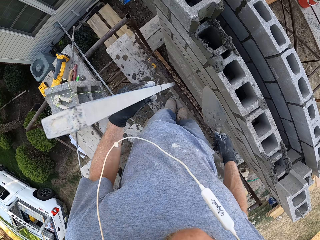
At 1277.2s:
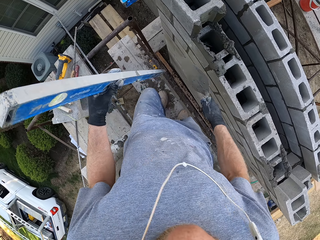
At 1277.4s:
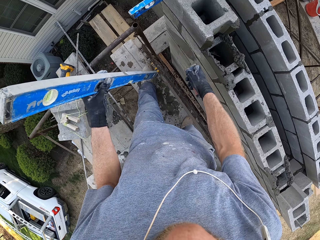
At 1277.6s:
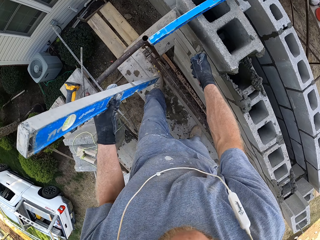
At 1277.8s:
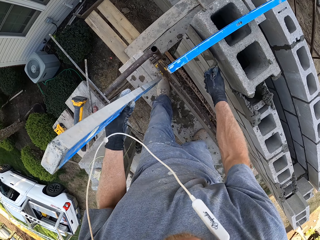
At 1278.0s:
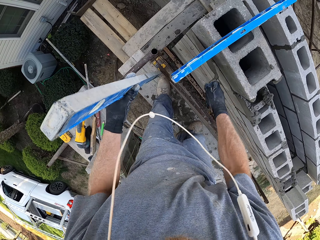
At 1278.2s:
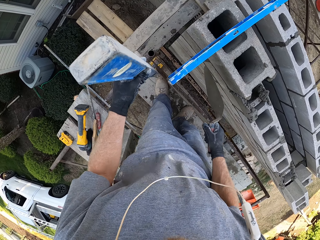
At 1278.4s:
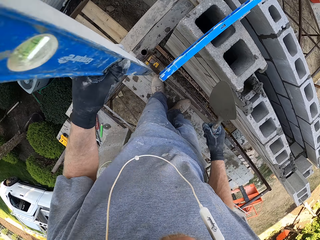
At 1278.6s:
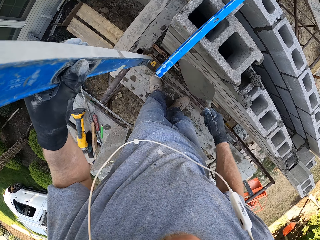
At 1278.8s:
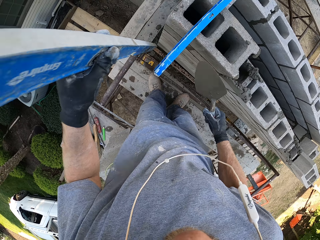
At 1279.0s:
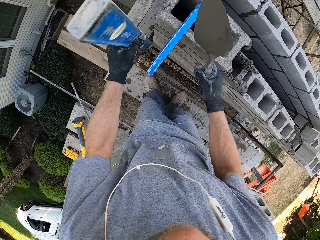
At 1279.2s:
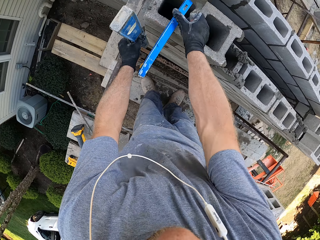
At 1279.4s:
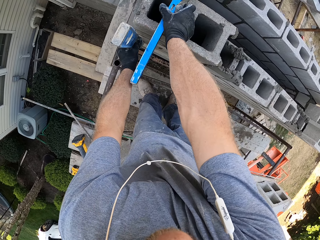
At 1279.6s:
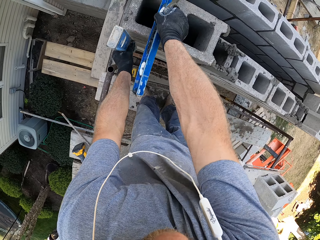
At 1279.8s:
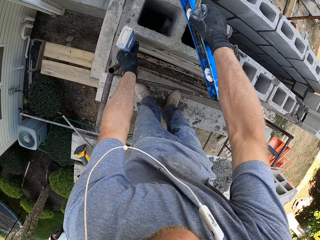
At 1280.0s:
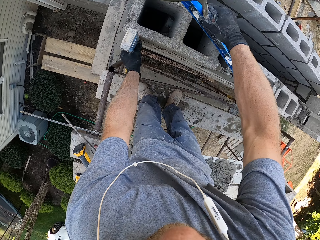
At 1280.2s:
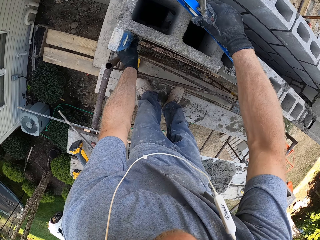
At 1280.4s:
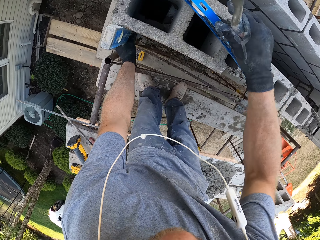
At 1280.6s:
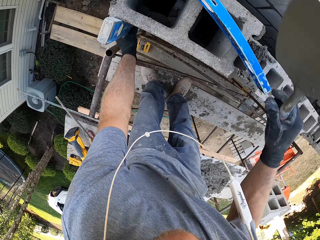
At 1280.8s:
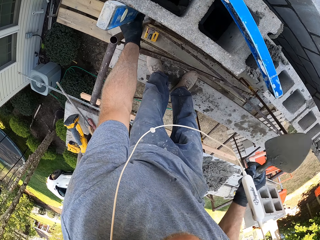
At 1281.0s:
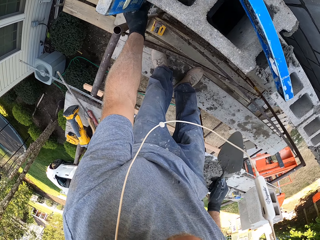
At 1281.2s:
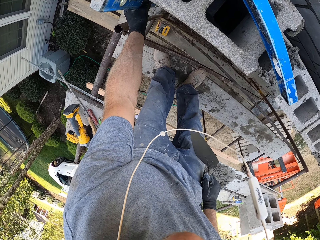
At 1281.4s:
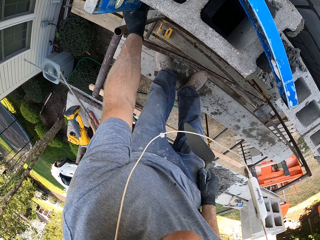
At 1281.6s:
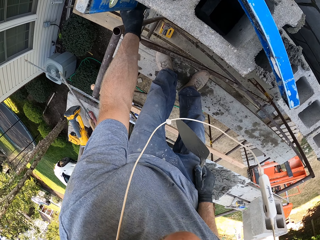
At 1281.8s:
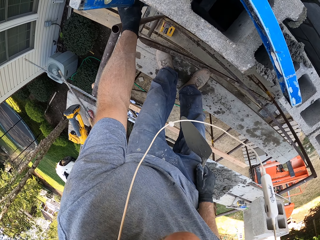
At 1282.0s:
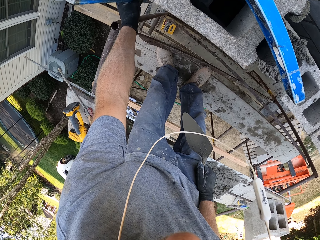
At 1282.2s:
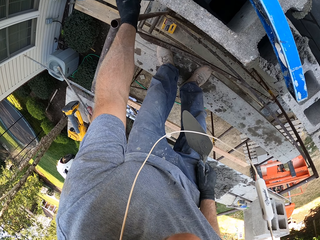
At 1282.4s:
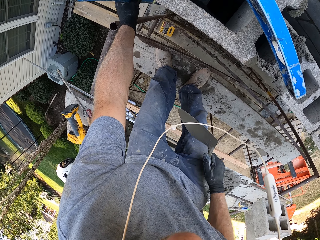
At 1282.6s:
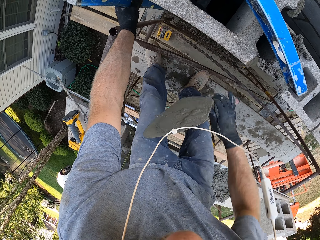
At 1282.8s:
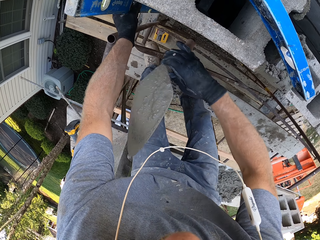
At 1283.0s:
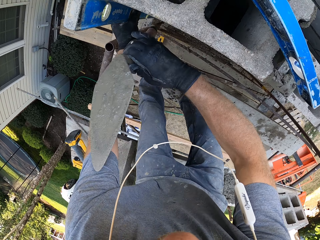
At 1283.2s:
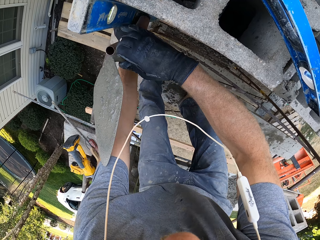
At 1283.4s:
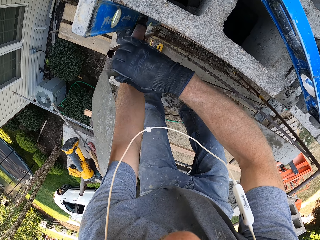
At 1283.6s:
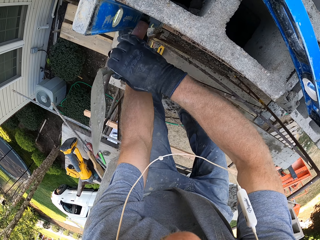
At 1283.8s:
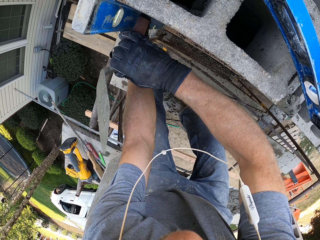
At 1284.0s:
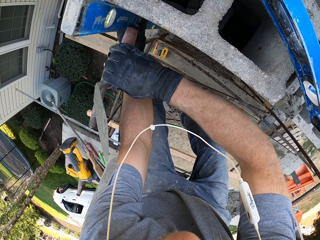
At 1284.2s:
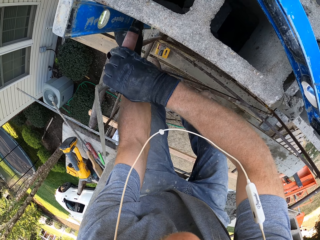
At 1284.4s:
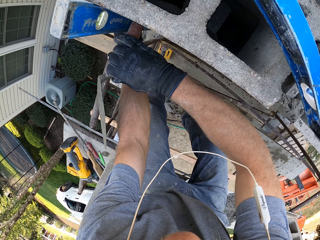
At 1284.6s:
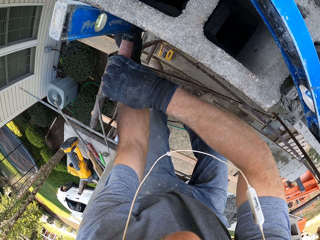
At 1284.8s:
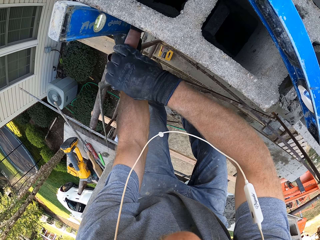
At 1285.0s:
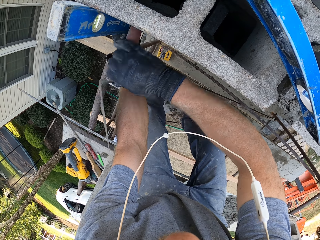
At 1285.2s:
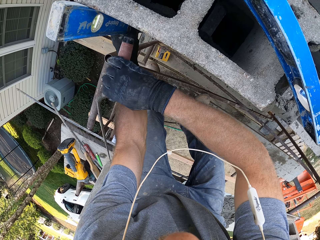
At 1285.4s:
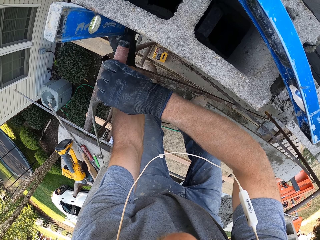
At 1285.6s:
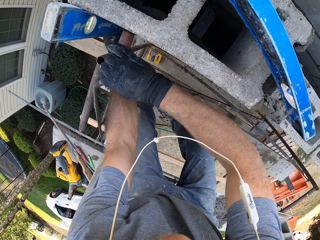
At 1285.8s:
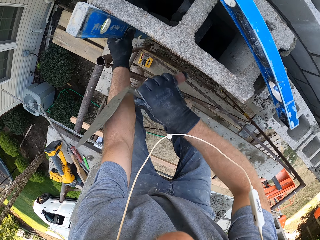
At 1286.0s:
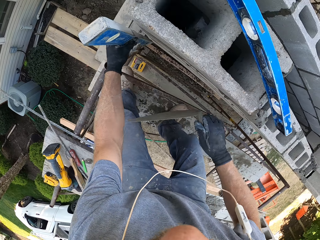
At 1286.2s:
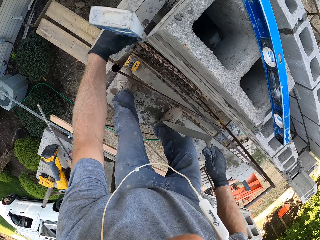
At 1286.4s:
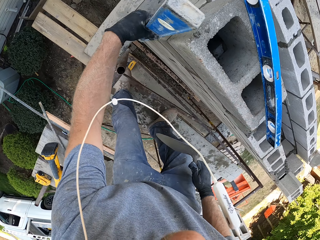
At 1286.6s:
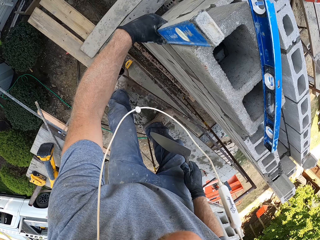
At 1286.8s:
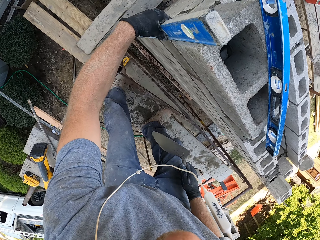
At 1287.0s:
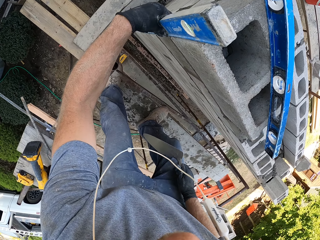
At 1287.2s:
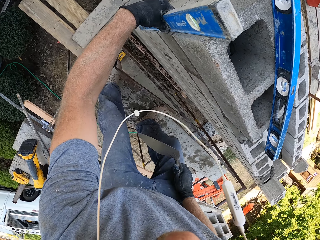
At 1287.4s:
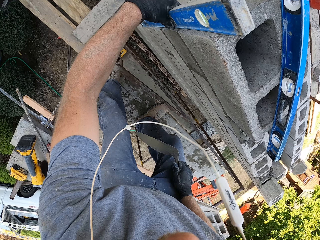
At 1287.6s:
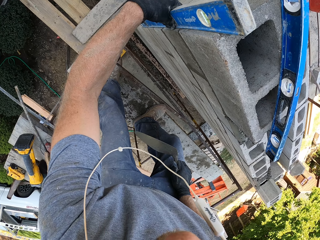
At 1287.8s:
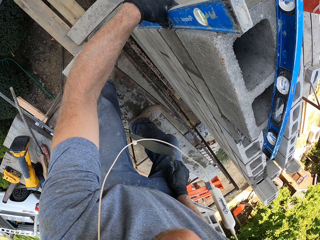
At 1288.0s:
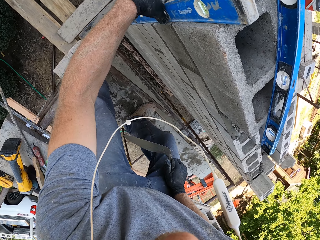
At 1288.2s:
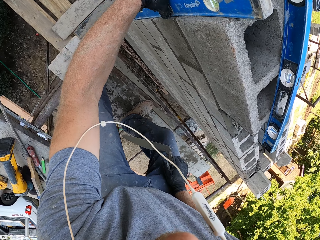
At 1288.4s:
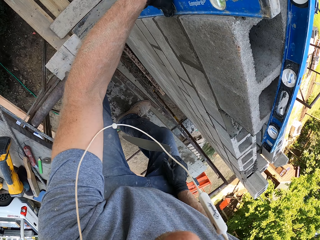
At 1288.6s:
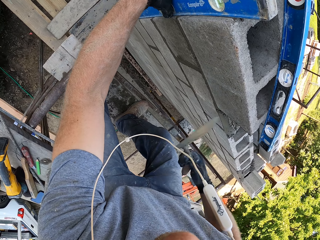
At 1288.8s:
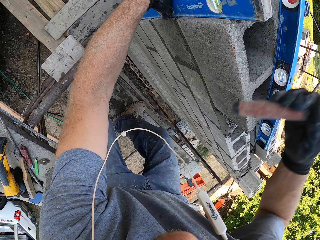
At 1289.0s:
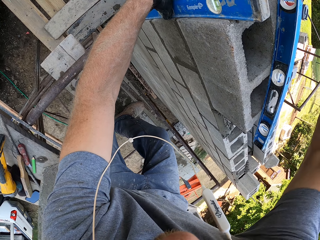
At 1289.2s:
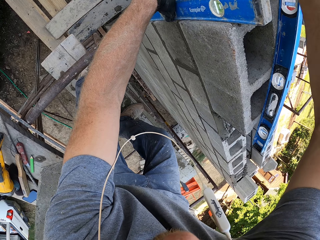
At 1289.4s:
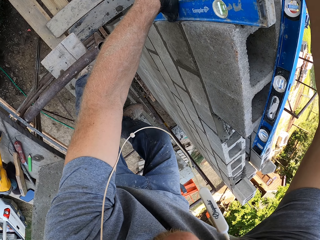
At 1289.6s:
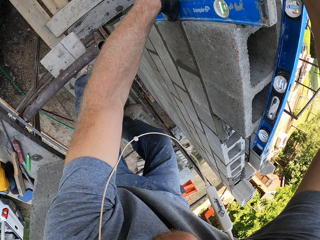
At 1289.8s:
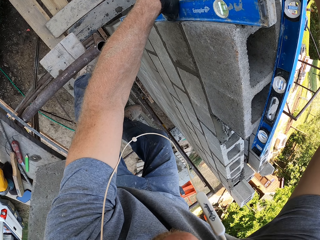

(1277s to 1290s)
The camera wearer walks on a scaffolding. He carries something with his left hand. He reduces the plaster on the brick with a trowel. He levels the concrete with the trowel. He lifts something with his left hand. He adjusts the spirit gauge. He levels the concrete with something. He drops something with his right hand. He measures the wall with the spirit gauge. He removes his right hand from the spirit gauge. He levels the concrete with something. He hits the concrete with a trowel handle. He adjusts the brick with the trowel. He hits the concrete with the trowel handle again. He levels the concrete with something. He measures the wall with the spirit gauge. He levels the concrete with something again.

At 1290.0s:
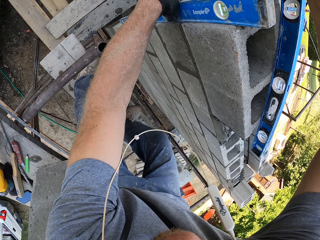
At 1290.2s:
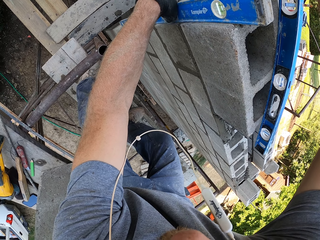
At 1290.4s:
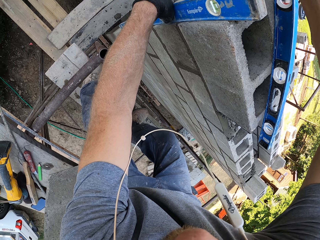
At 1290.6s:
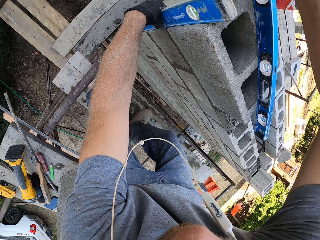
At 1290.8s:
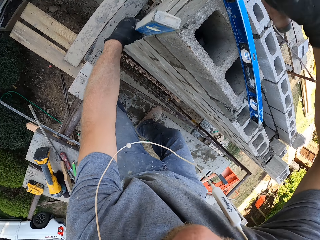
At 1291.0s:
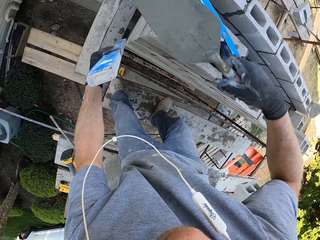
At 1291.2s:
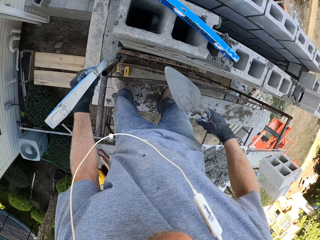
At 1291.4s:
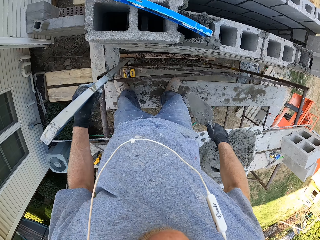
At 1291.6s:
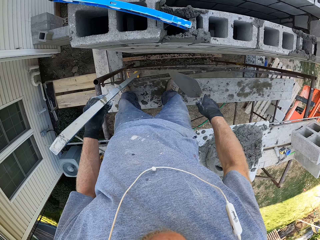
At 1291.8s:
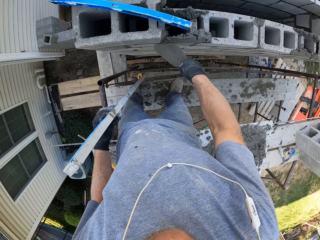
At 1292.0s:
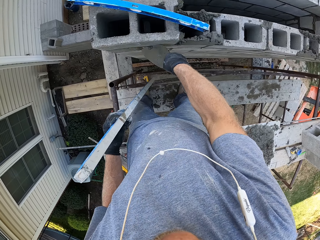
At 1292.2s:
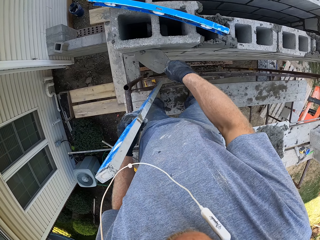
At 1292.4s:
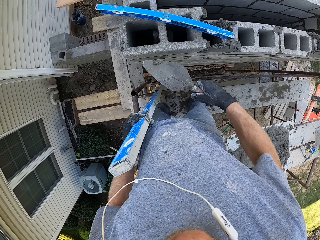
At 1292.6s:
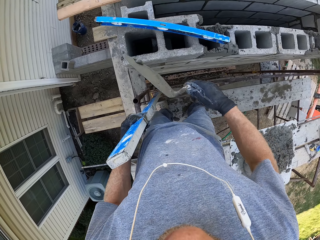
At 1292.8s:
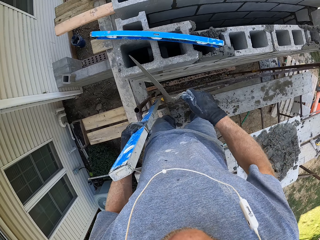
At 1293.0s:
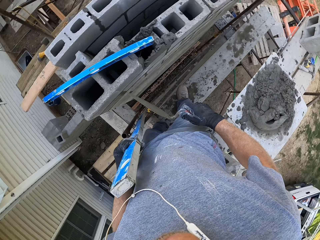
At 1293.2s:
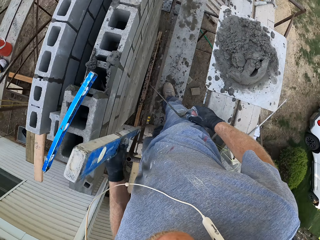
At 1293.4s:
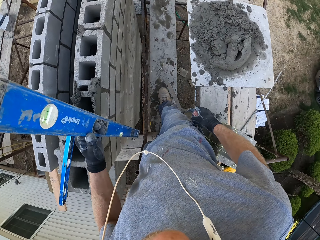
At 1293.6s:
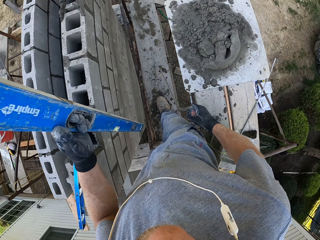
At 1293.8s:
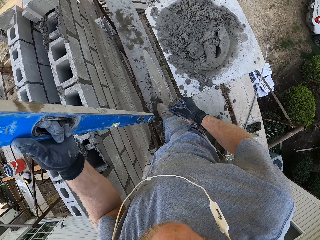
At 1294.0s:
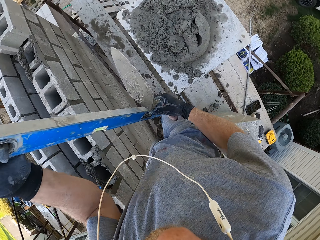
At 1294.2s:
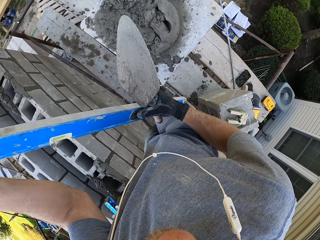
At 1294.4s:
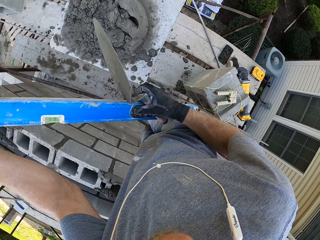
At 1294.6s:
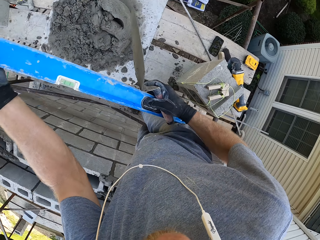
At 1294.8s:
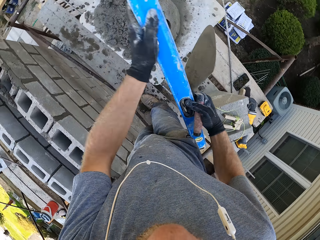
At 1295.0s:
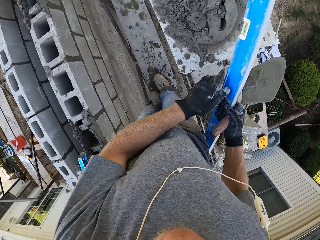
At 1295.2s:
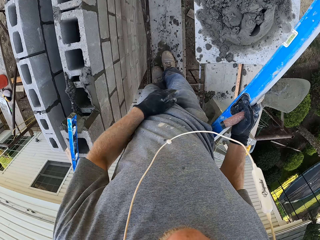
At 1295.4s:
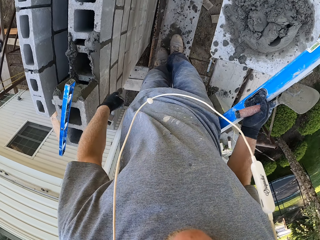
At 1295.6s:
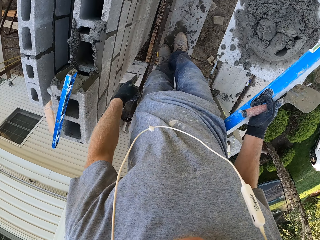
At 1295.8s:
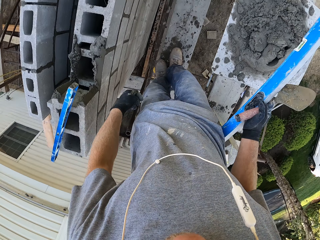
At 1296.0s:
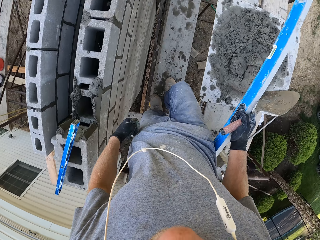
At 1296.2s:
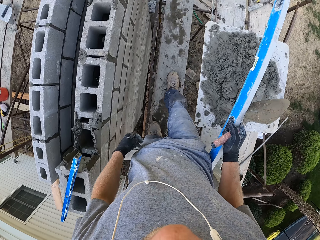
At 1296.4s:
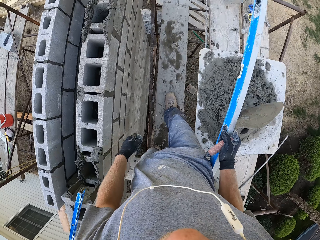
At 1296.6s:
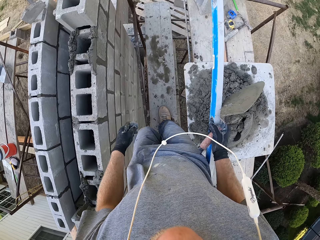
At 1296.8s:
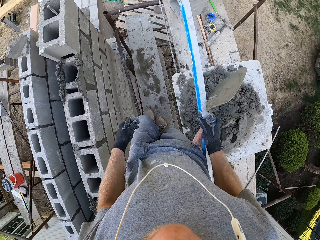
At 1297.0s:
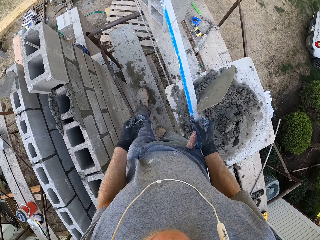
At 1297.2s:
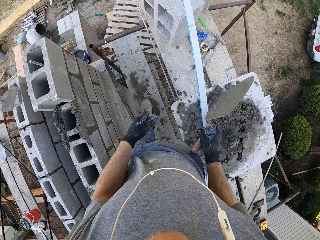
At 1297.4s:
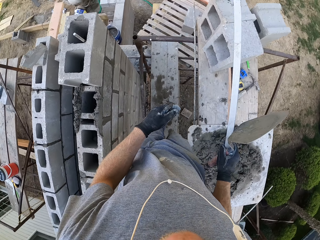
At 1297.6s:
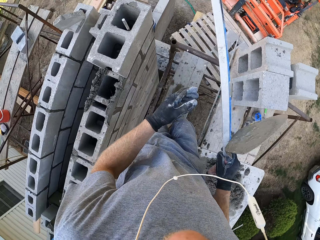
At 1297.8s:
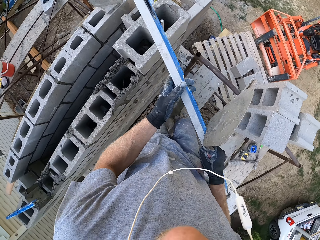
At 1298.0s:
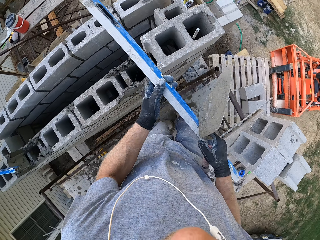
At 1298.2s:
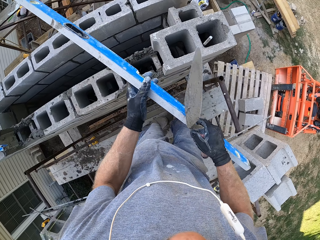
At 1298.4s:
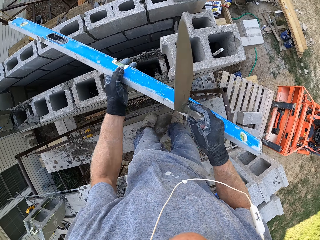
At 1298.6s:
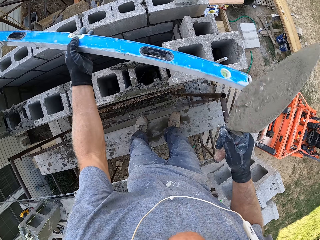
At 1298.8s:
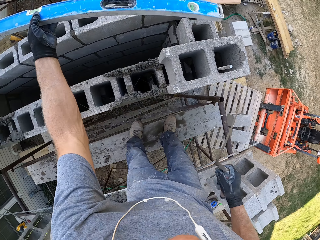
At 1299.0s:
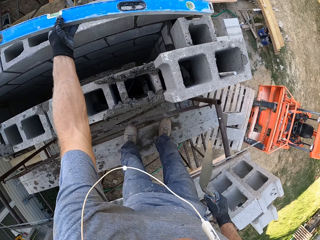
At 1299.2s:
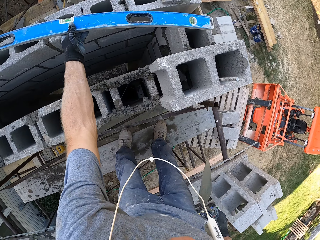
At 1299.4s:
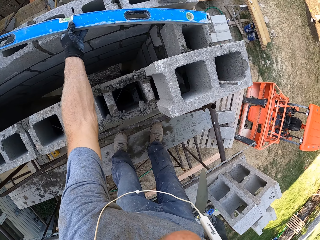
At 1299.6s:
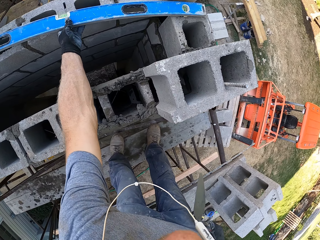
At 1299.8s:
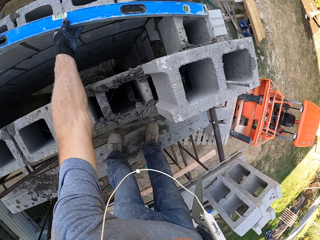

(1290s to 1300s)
The camera wearer hits concrete with a trowel handle. They adjust the brick with a trowel. They remove the spirit gauge from the wall. They reduce the plaster on the brick with the trowel. They pull the cement from the concrete with the trowel. They put the cement in the concrete with the trowel. They walk on a scaffolding. They lift something with their left hand. They look around the area. They hold something with both hands. They hold something with their right hand. They walk on the scaffolding a little. They lift something with their left hand. They put the spirit gauge on the brick.
